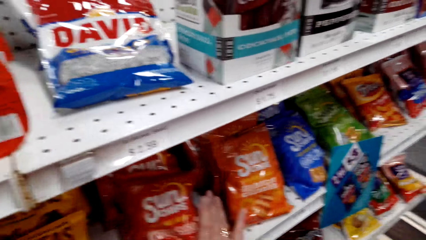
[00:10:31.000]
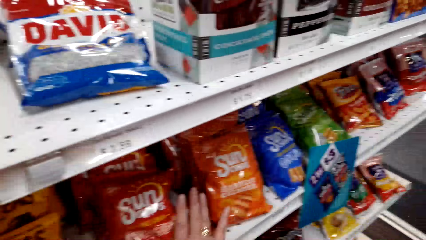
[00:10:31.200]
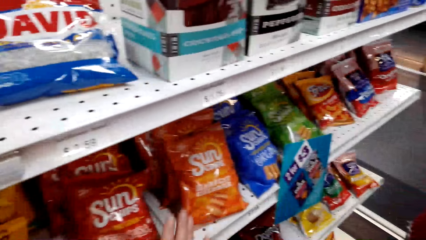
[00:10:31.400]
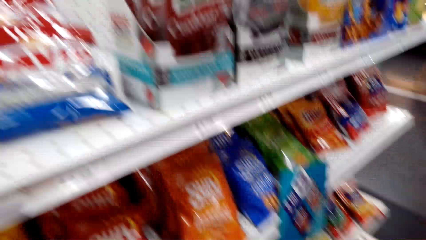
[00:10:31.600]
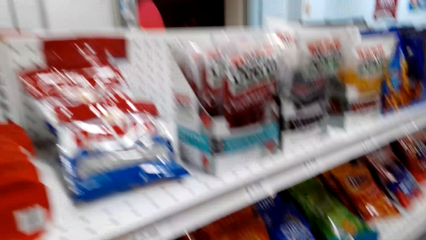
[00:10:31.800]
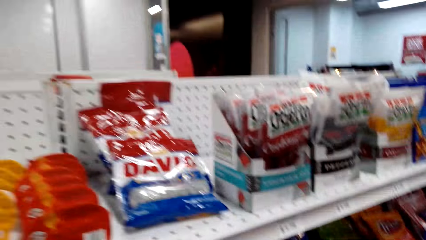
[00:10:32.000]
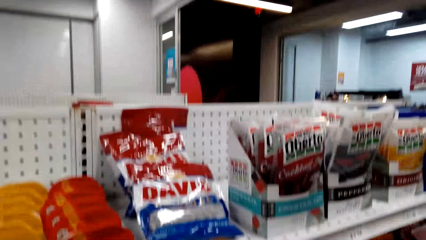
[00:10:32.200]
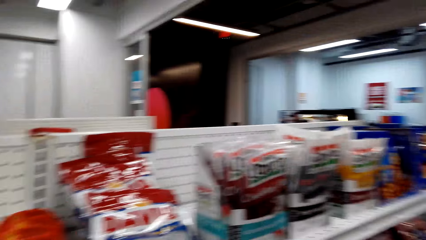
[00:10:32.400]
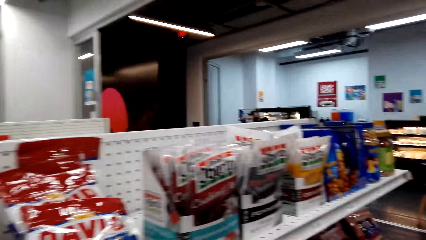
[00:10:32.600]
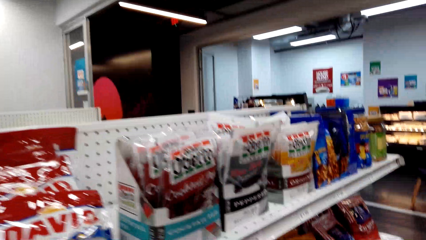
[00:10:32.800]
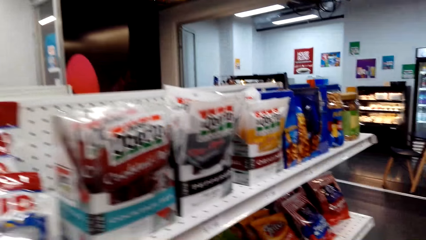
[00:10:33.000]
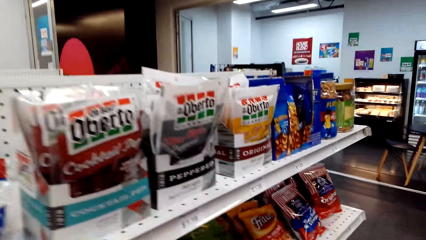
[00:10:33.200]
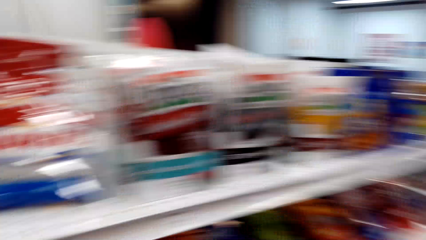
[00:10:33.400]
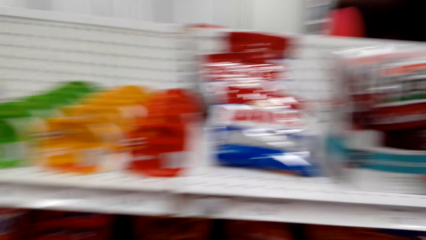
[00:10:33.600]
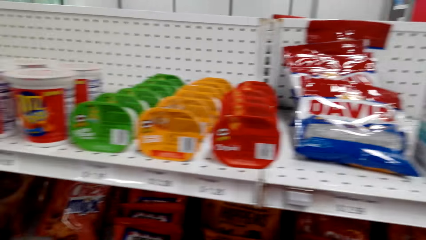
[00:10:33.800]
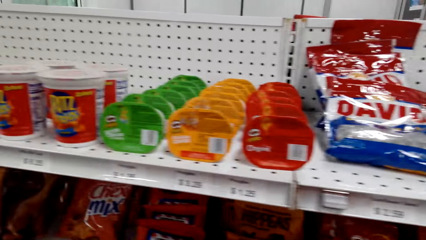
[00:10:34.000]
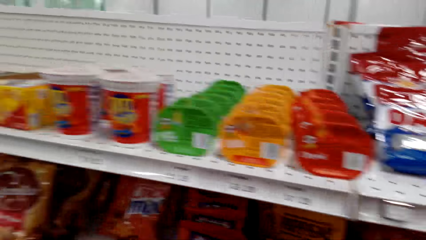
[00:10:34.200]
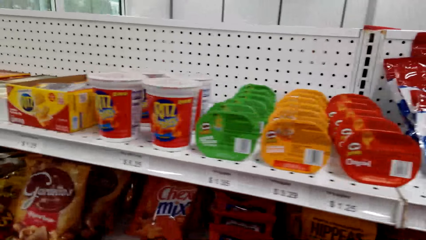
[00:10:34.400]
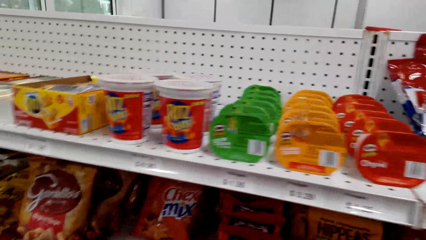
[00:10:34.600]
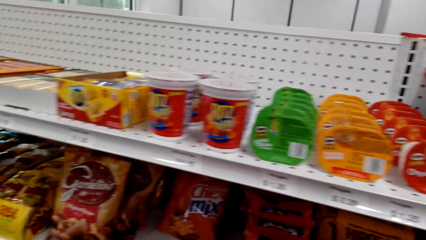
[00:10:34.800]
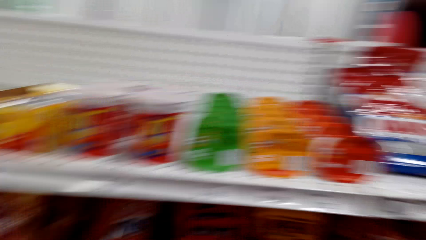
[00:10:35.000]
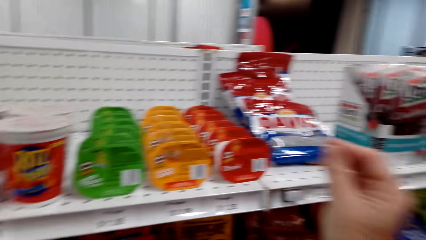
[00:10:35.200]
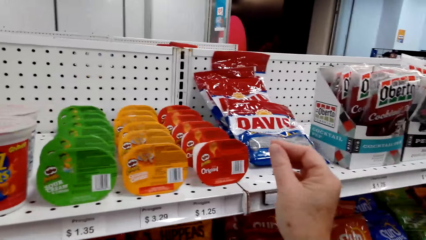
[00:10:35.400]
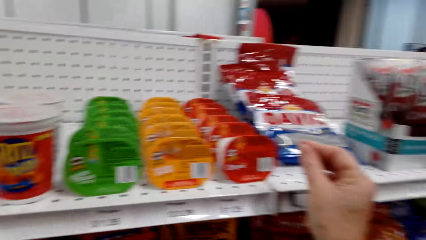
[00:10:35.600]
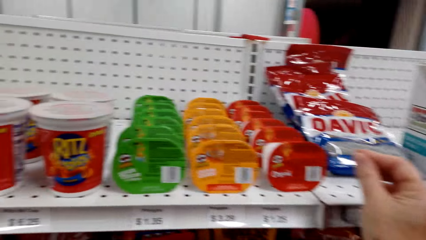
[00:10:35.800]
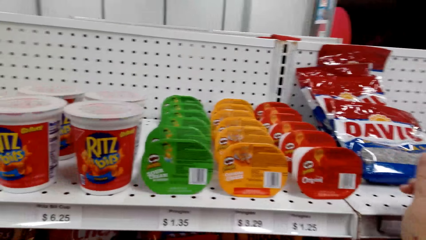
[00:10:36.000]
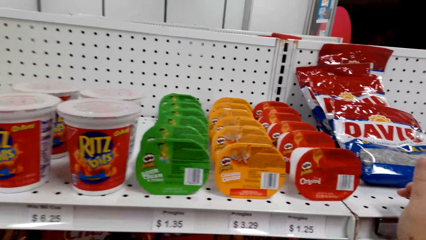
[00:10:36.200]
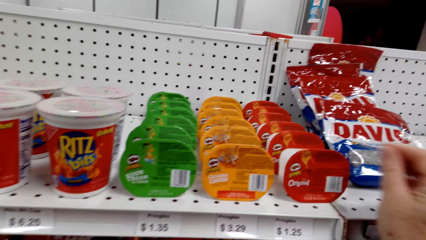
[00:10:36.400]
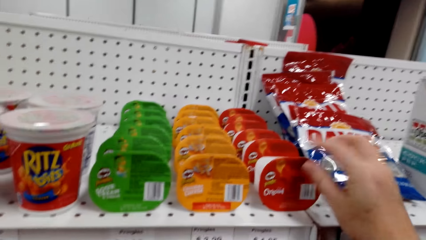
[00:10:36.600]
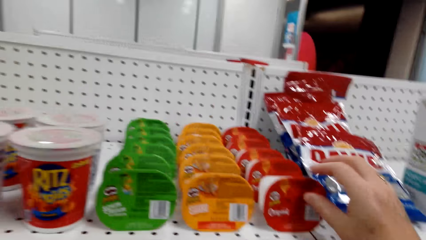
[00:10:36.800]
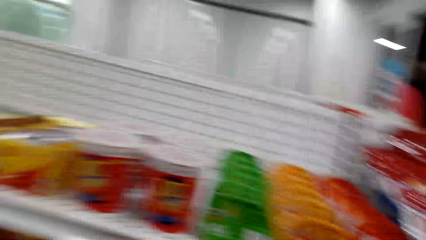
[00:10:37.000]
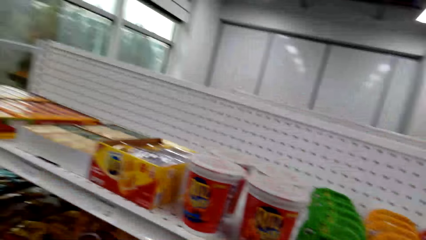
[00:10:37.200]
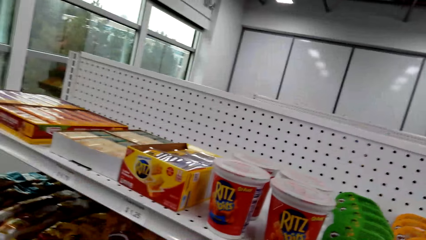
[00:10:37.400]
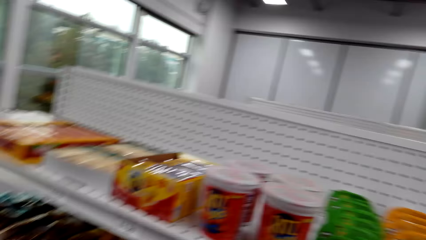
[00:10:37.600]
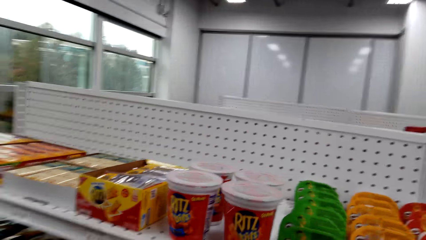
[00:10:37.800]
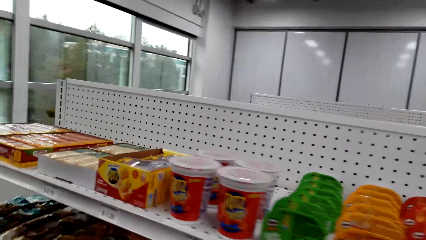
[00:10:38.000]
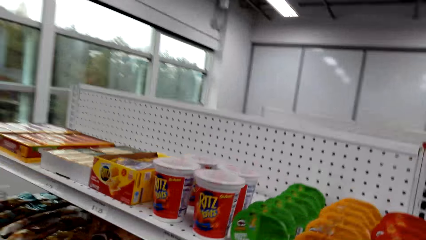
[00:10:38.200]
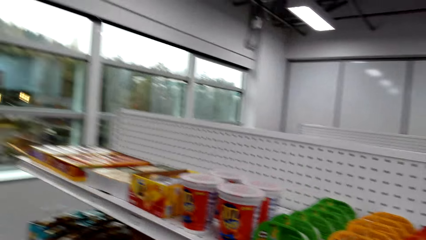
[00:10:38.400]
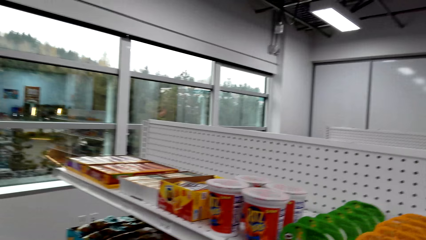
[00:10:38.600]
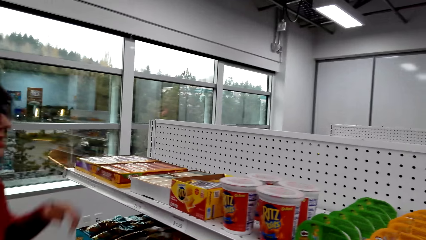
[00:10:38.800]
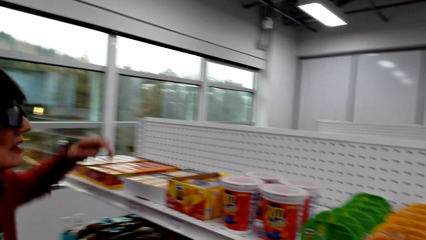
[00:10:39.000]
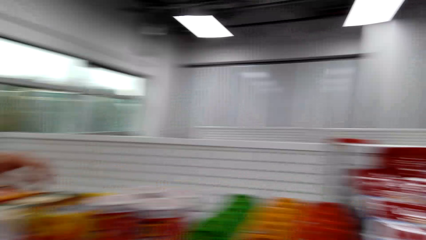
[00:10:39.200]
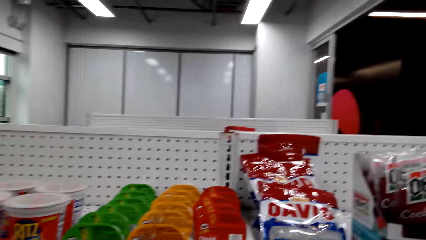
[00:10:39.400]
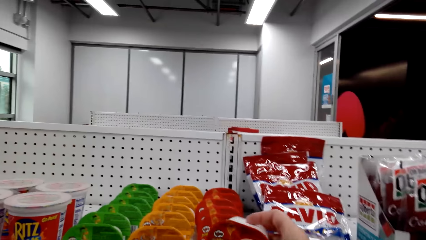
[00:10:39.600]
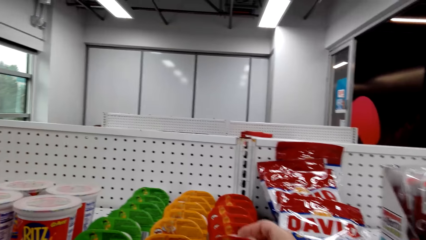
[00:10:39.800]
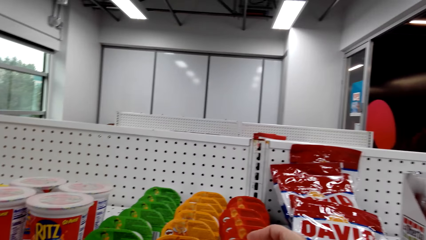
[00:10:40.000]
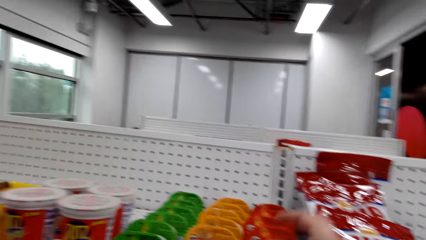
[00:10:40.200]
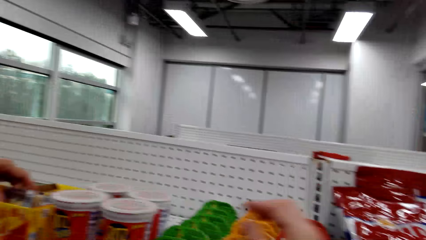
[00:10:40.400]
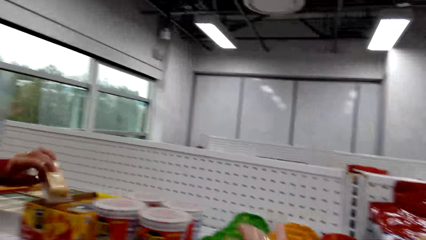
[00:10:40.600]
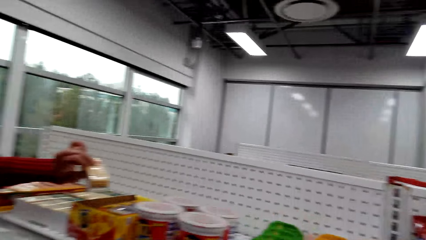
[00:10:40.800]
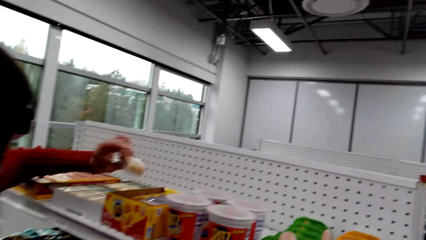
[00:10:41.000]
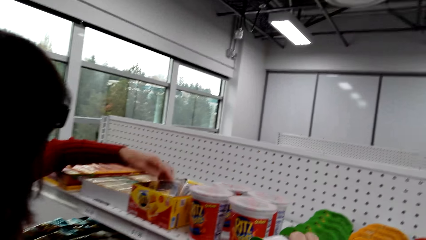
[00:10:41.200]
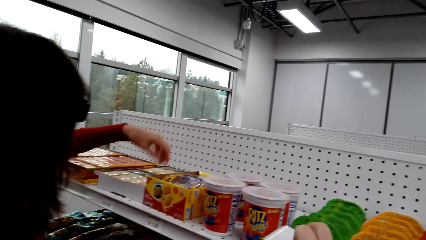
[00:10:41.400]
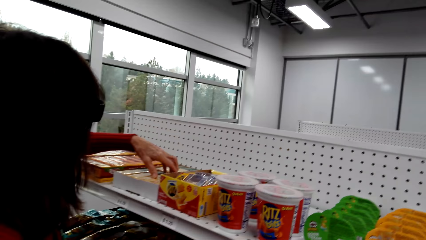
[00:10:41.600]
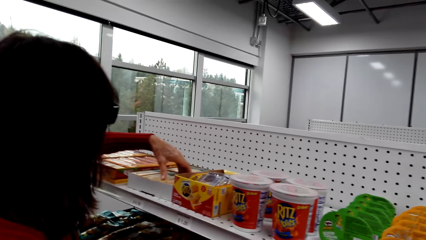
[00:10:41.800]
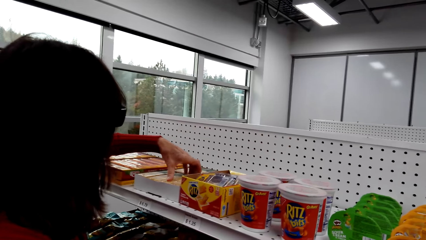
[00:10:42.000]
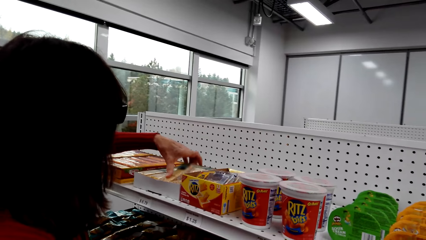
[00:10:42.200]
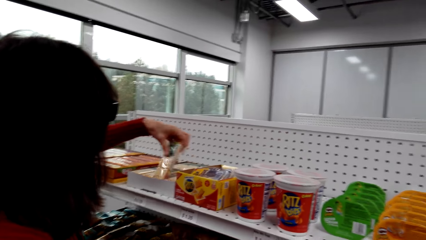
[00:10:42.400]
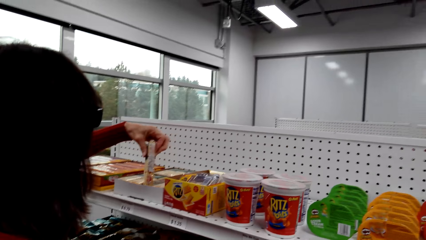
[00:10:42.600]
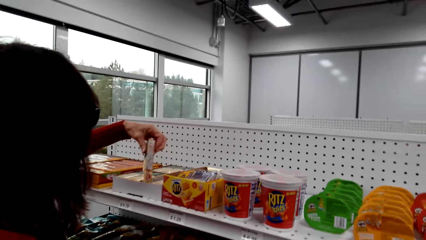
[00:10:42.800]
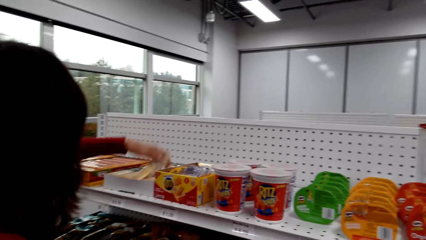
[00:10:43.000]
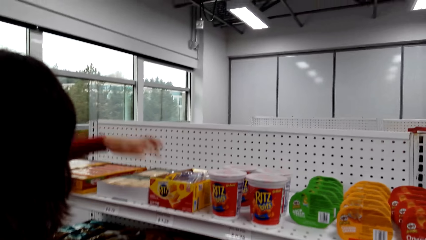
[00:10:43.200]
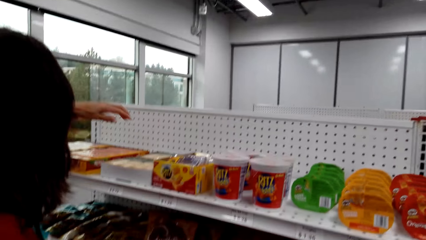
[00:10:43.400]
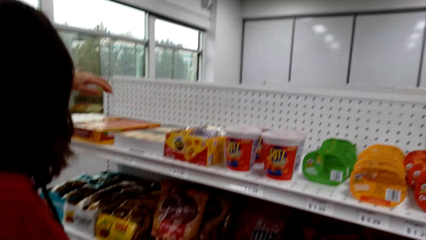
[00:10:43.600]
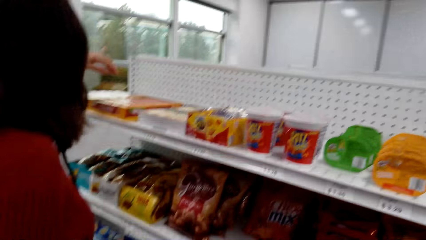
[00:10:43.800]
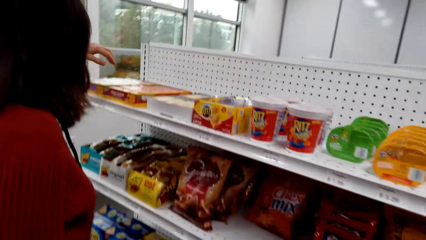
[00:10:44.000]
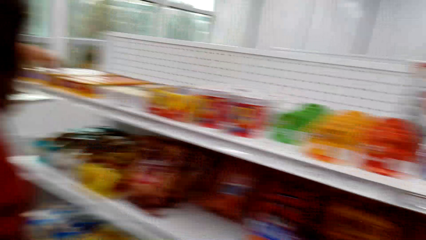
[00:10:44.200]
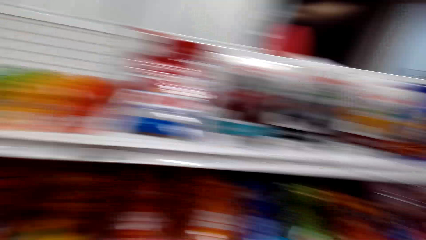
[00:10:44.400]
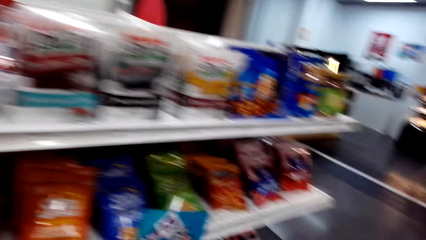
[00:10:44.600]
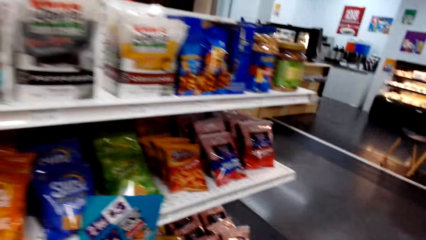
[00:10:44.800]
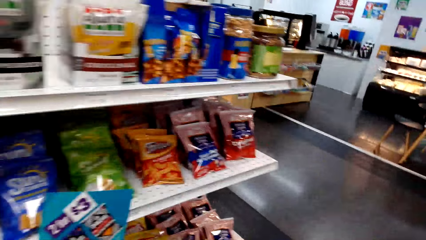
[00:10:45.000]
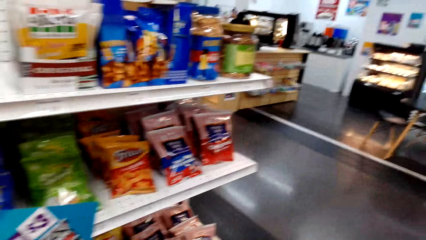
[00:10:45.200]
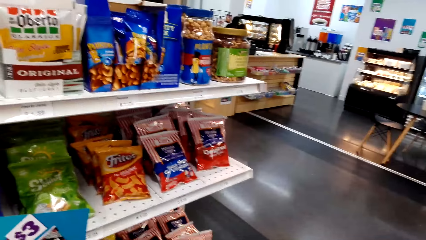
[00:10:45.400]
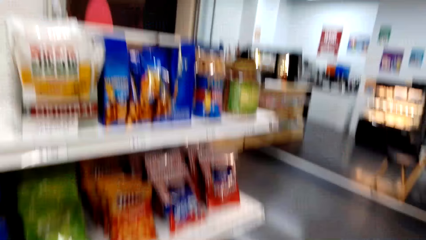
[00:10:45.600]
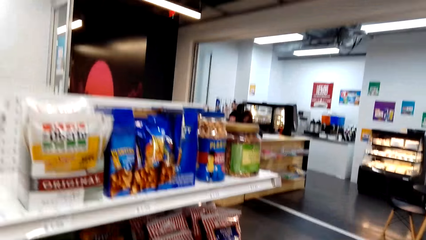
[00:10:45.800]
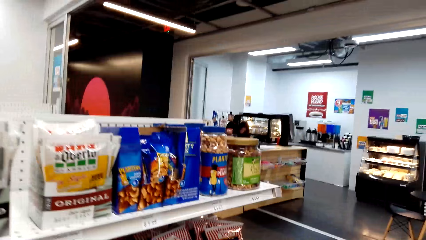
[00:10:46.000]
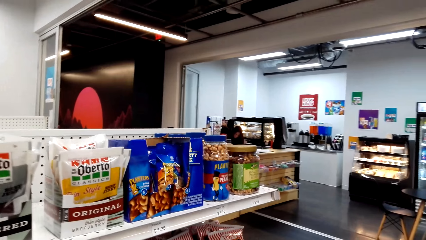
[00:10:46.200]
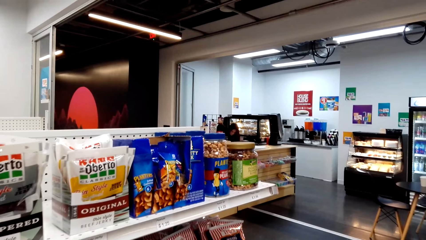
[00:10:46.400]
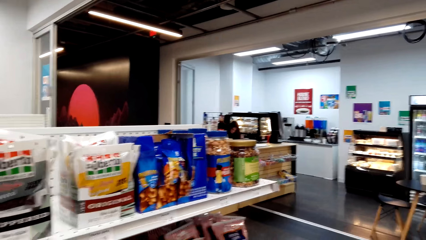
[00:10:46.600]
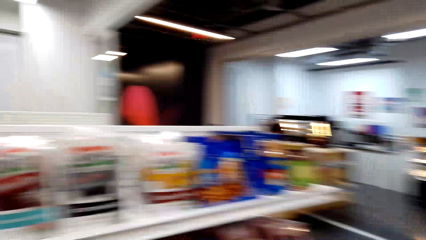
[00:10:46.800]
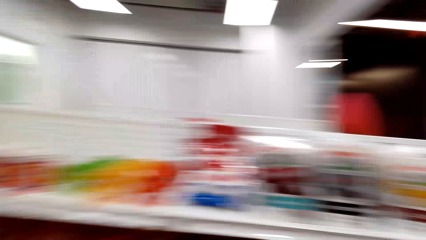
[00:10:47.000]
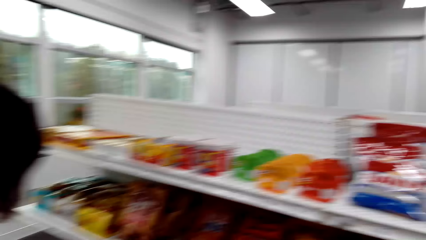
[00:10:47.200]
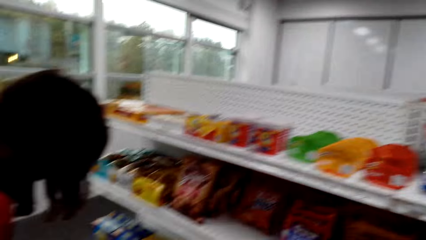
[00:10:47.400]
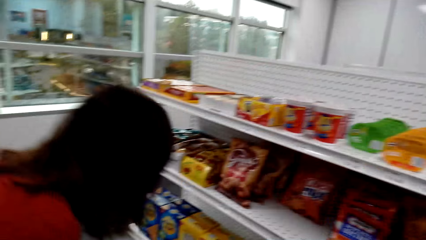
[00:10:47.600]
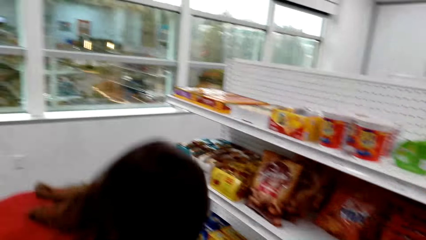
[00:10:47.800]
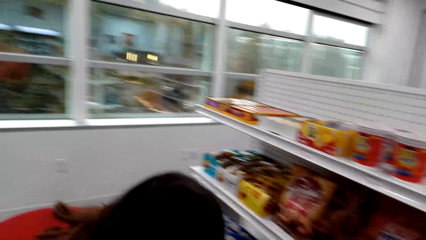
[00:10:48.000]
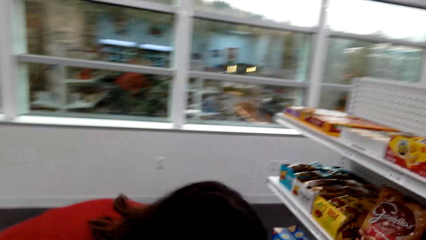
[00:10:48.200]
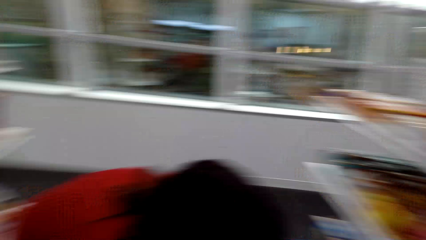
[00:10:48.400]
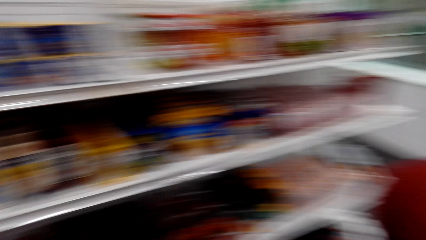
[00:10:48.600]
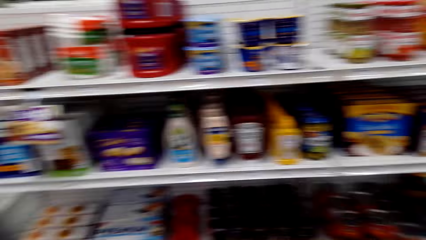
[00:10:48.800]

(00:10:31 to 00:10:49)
The camera wearer holds a Sun Chips. They pick a Pringles pack from the shelf. A woman touches something. The camera wearer puts back the Pringles pack on the shelf. They pick a Pringles pack flavour from the shelf. The woman touches something again. The camera wearer looks around the shelves.
